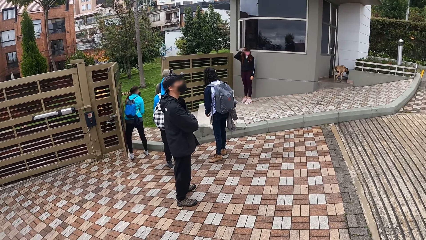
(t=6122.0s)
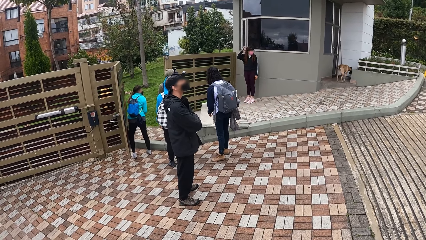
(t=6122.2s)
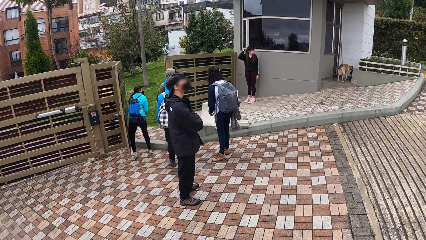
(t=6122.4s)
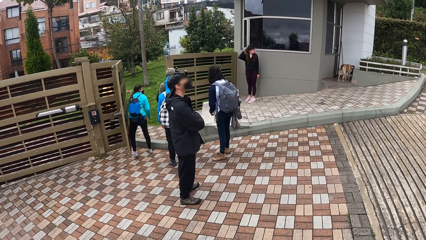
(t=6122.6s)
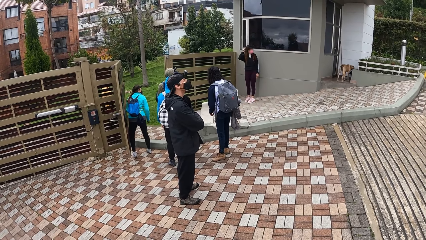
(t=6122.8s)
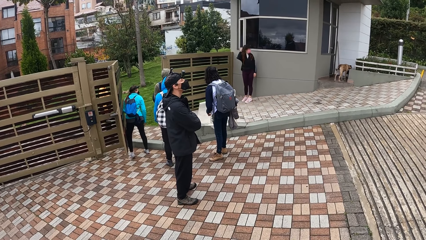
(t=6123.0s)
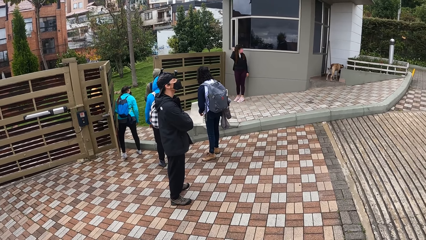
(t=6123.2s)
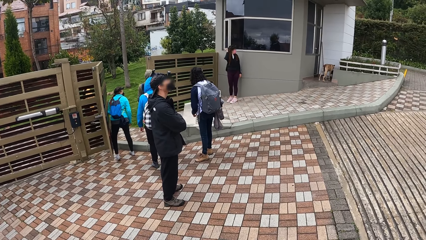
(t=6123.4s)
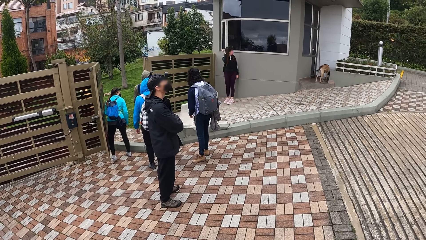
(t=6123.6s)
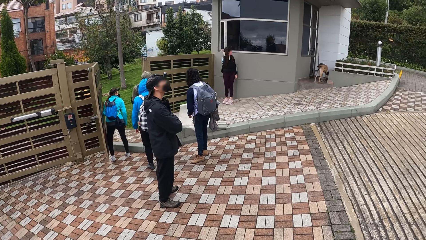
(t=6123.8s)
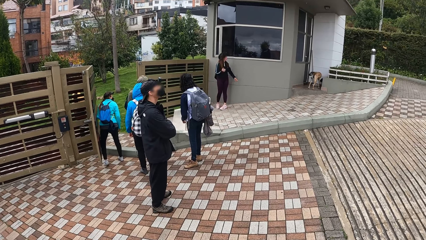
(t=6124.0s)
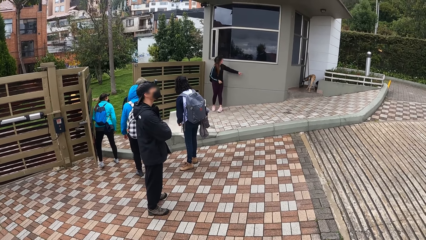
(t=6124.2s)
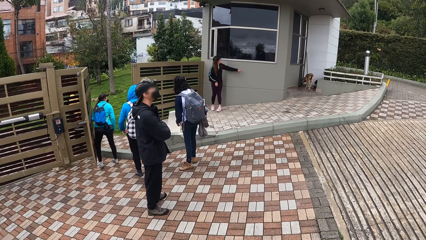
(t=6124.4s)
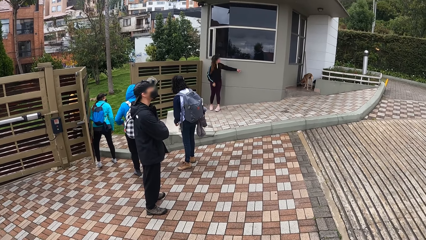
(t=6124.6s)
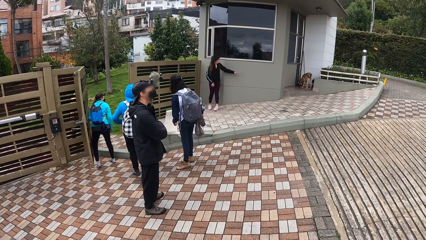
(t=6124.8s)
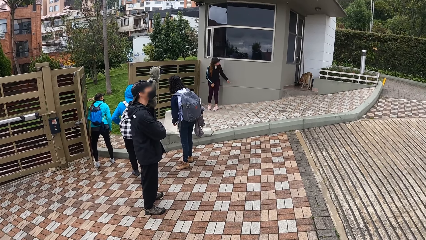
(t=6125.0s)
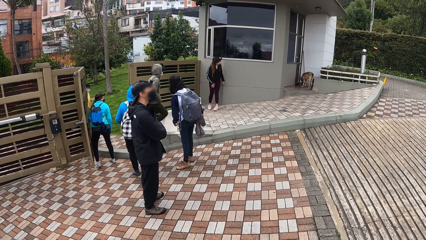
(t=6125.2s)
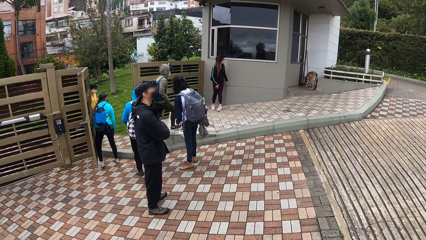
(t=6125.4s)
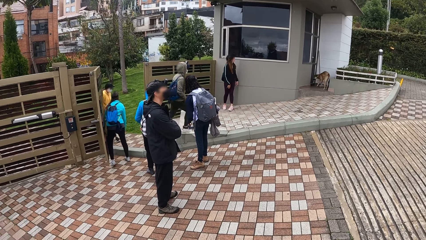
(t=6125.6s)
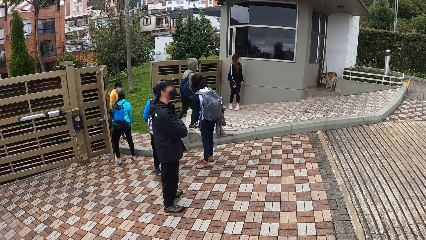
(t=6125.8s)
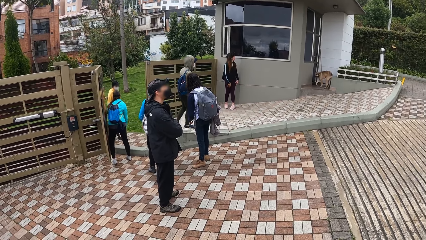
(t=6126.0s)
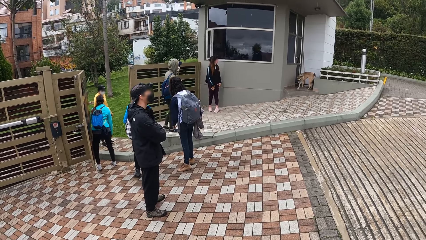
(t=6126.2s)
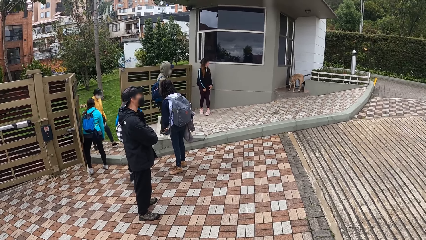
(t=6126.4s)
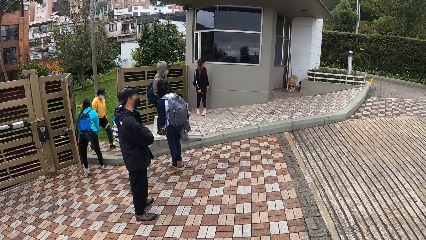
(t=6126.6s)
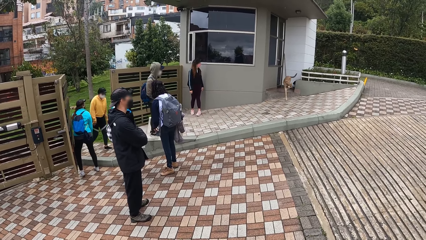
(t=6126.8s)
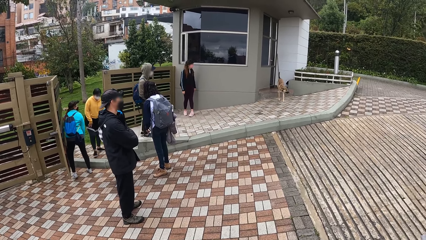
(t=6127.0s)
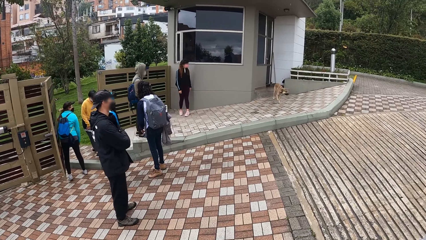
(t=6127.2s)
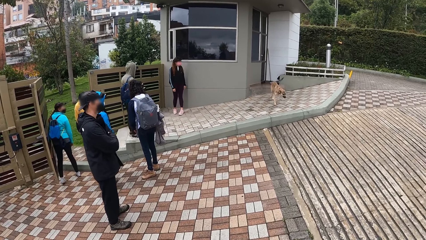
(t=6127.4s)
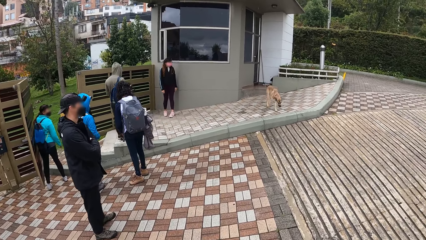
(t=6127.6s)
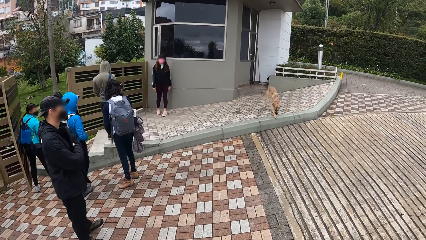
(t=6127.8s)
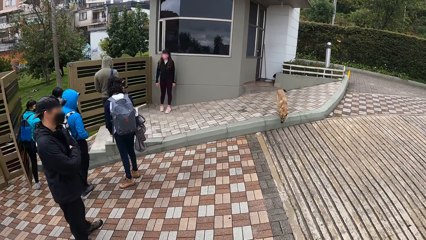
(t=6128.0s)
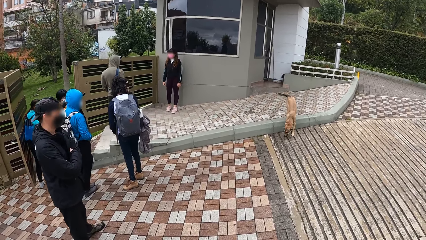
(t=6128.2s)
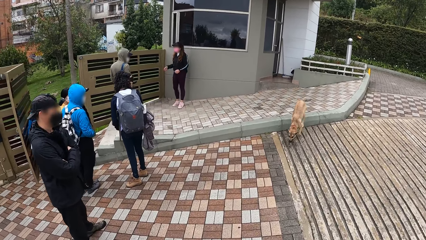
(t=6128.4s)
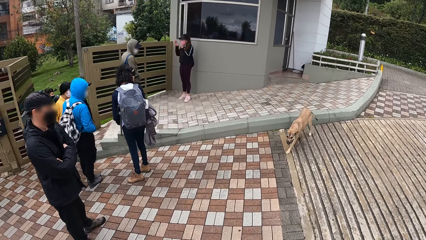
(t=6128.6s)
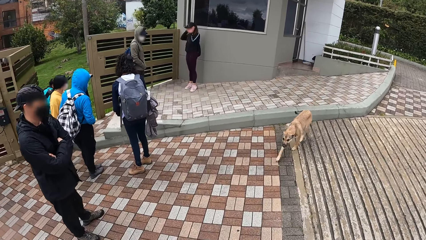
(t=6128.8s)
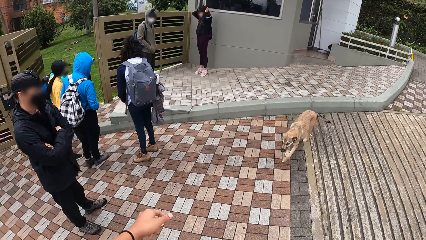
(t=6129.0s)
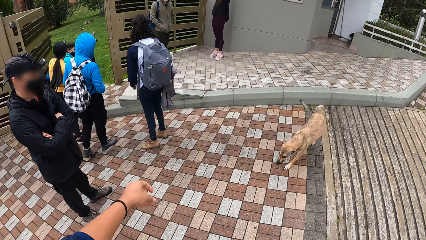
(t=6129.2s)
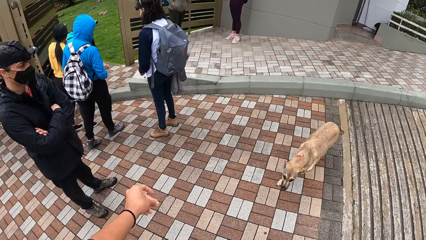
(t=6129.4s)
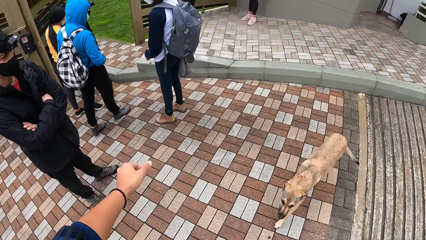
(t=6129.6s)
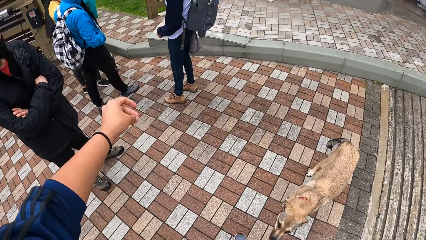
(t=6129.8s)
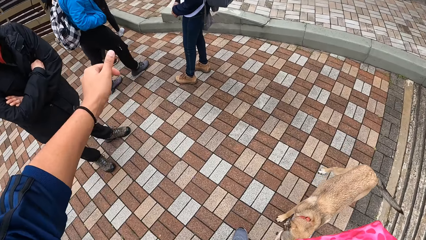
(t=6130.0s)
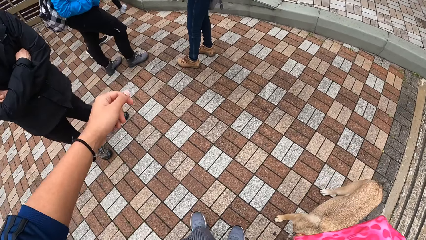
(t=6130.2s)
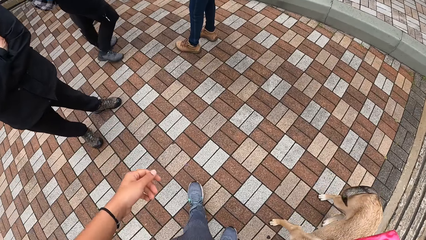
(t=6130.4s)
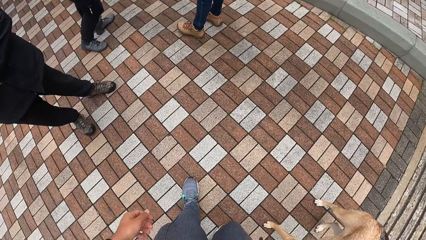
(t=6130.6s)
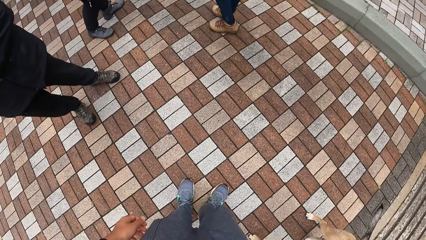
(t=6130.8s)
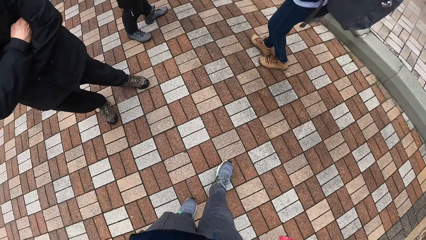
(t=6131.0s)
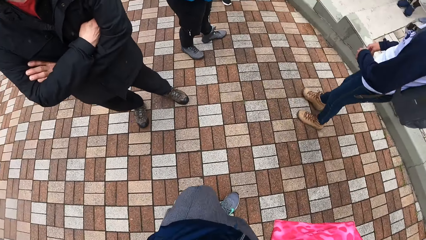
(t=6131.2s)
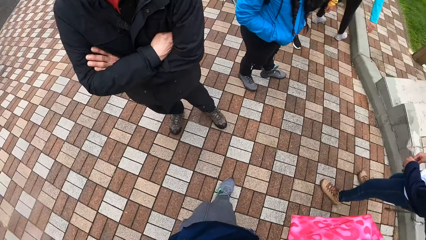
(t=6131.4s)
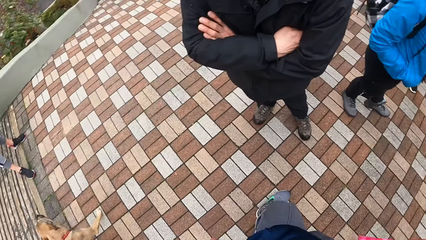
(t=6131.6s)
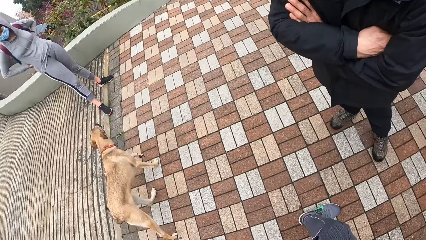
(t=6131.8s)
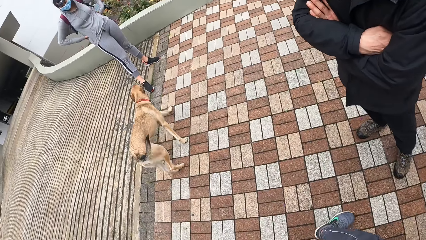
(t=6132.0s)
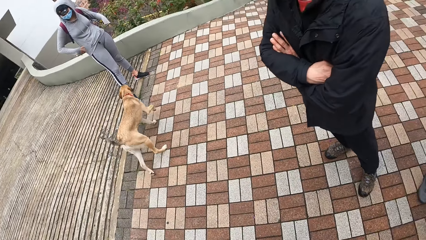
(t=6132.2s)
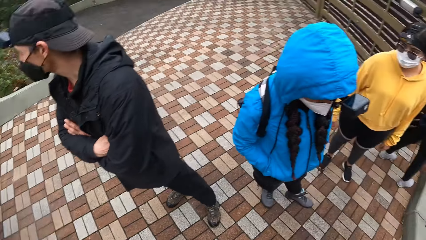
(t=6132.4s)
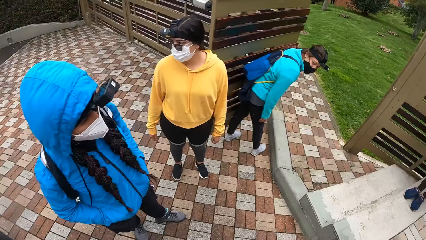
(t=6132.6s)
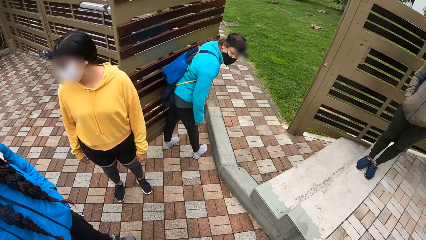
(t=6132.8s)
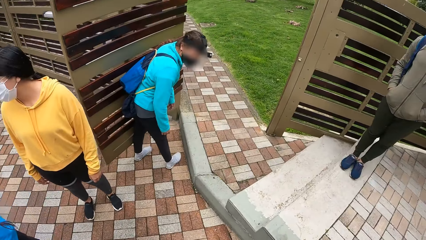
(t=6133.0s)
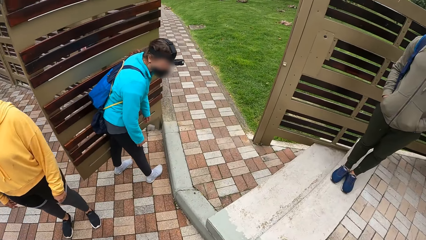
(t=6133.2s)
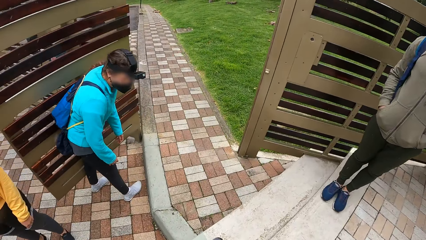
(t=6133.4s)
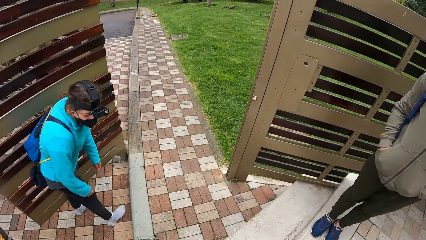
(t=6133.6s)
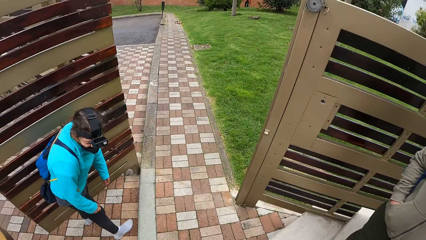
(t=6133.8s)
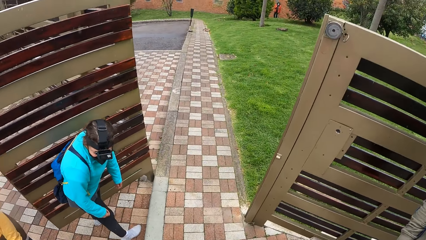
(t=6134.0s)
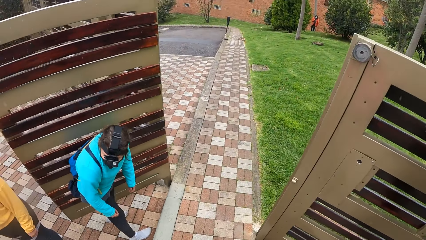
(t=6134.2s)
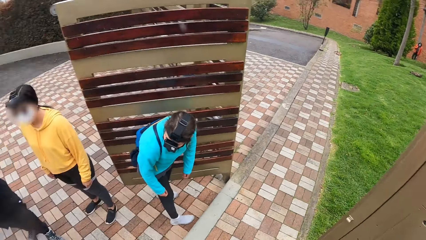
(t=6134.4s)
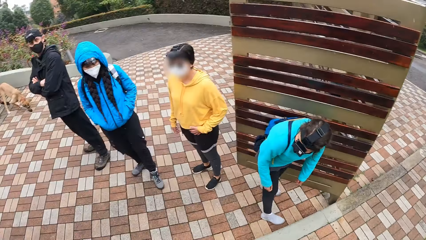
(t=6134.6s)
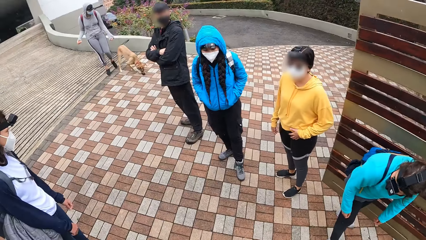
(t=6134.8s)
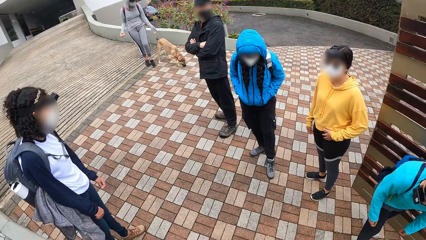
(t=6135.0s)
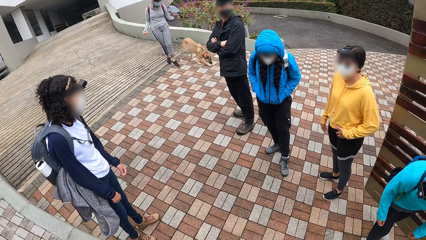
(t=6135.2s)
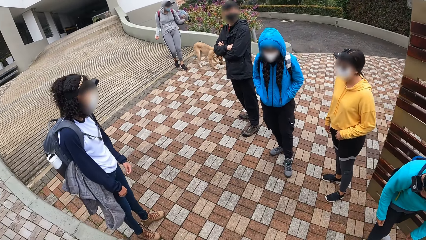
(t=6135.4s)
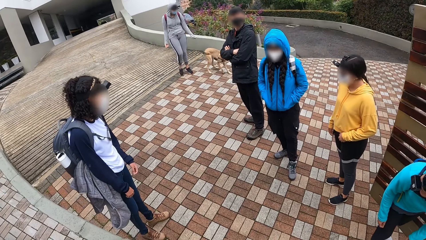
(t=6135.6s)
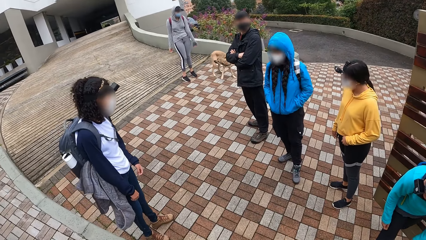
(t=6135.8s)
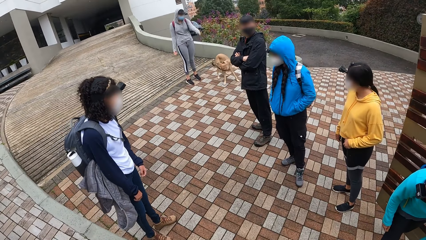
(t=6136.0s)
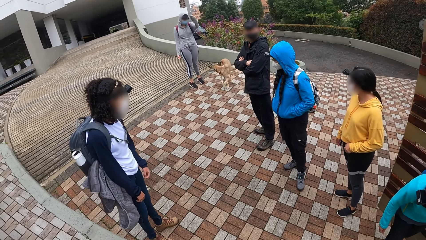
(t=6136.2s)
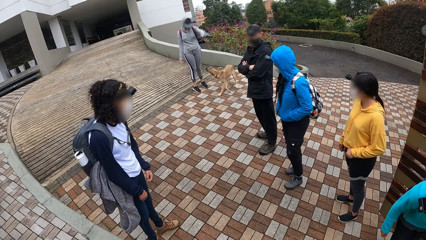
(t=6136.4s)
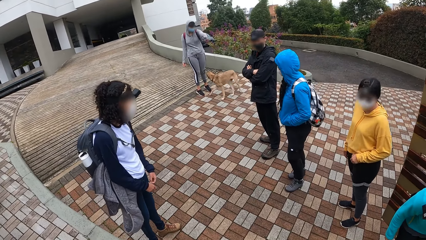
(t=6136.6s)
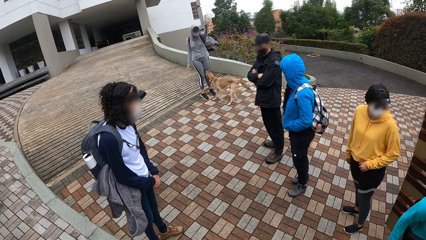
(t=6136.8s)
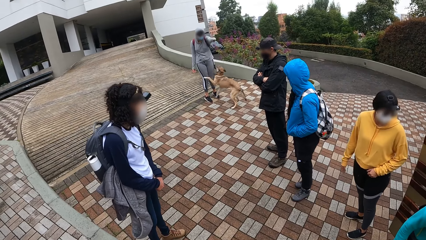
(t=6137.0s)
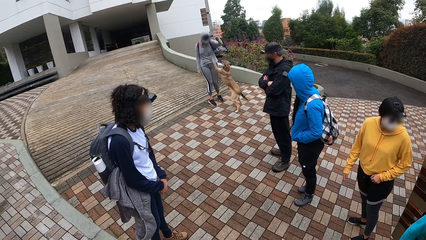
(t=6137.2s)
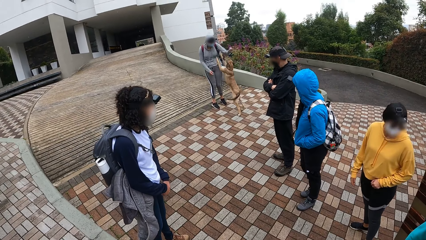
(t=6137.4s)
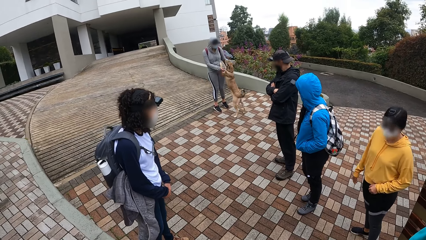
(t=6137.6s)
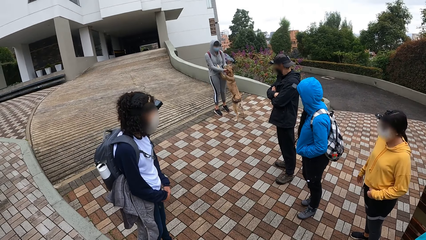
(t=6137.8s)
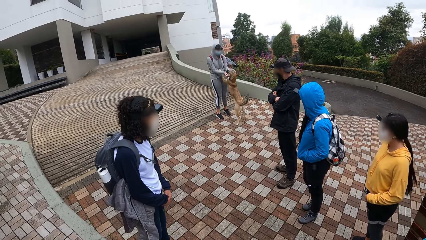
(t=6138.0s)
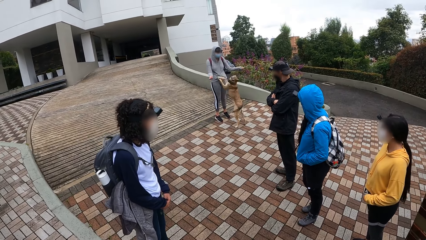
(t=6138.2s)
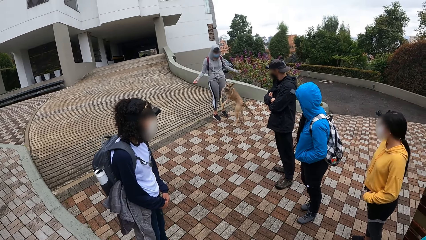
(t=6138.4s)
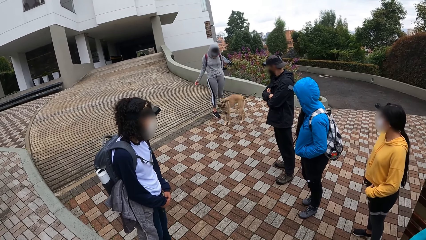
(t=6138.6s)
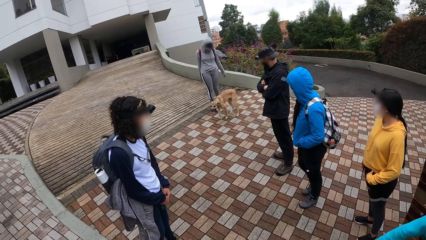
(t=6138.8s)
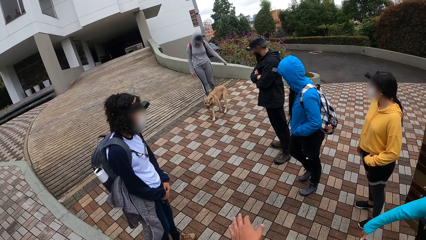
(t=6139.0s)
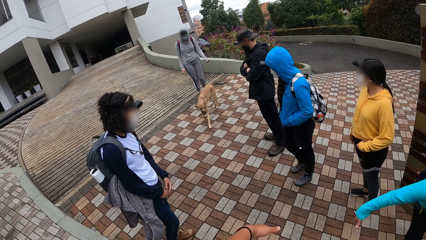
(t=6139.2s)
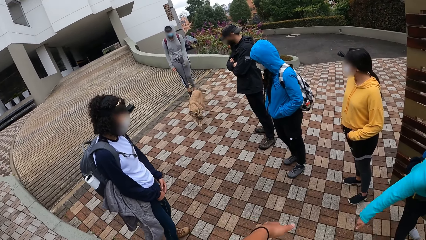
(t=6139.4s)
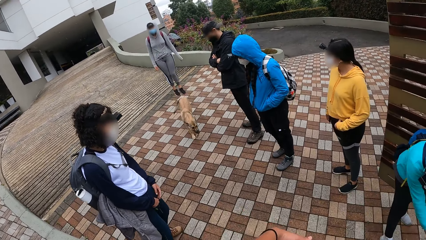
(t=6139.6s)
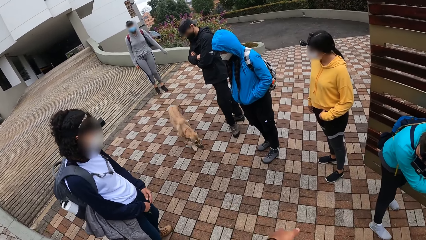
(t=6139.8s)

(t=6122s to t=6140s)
The camera wearer walks around. The woman interacts with the dog with her hands.
